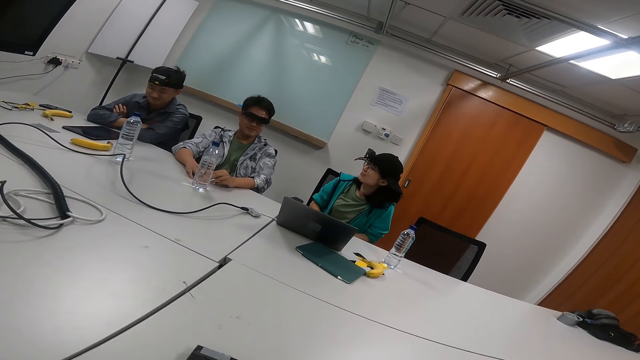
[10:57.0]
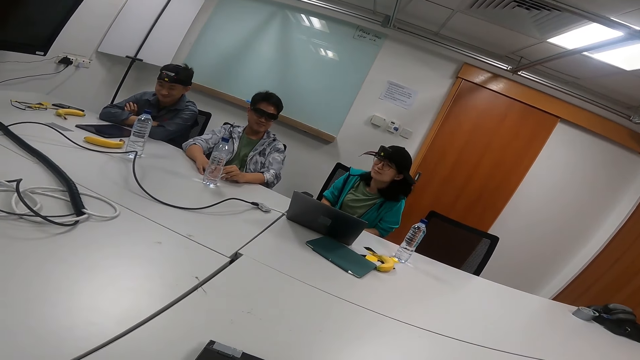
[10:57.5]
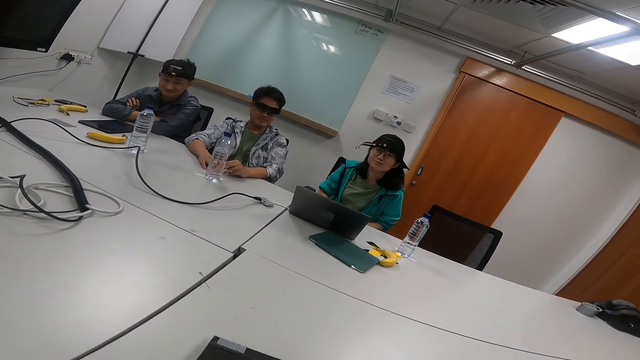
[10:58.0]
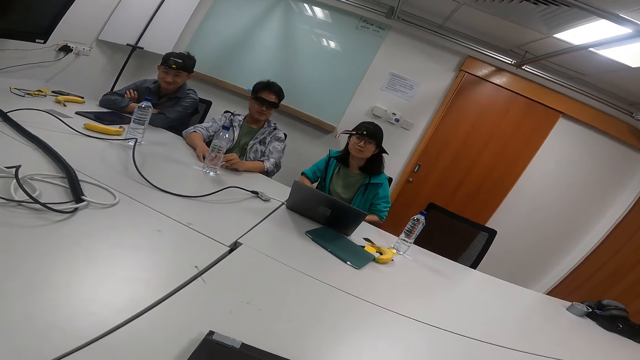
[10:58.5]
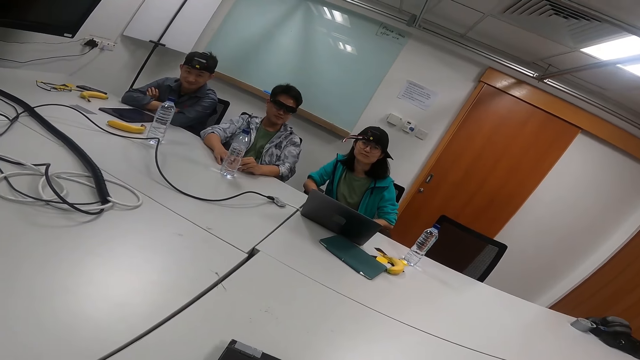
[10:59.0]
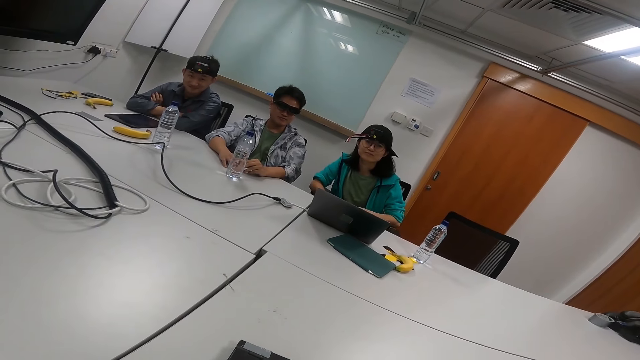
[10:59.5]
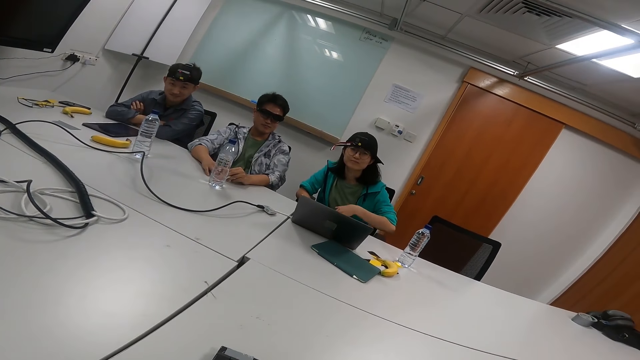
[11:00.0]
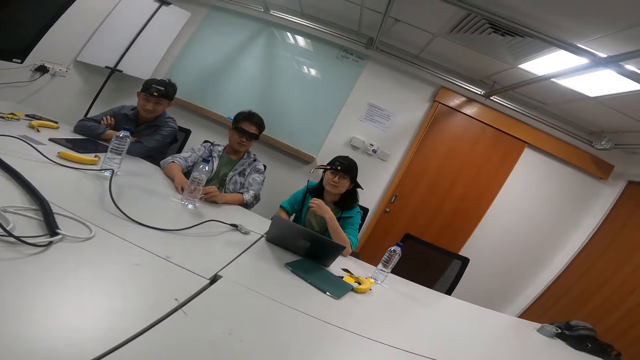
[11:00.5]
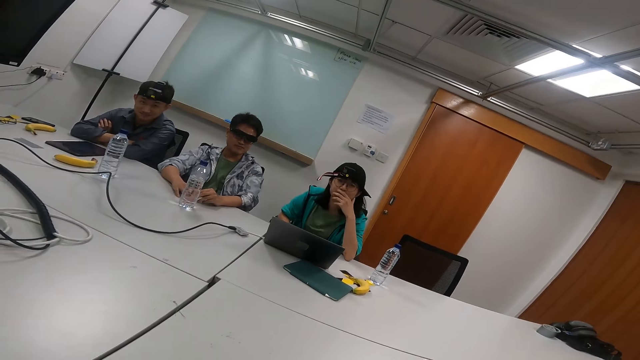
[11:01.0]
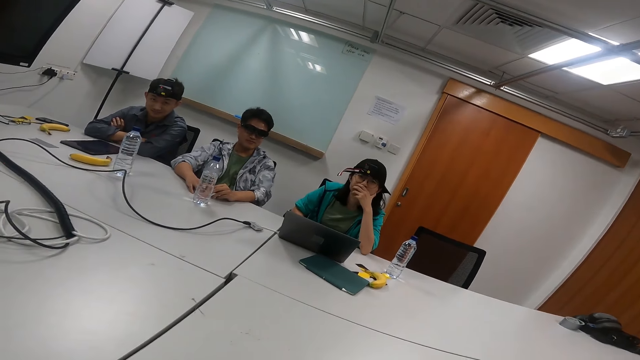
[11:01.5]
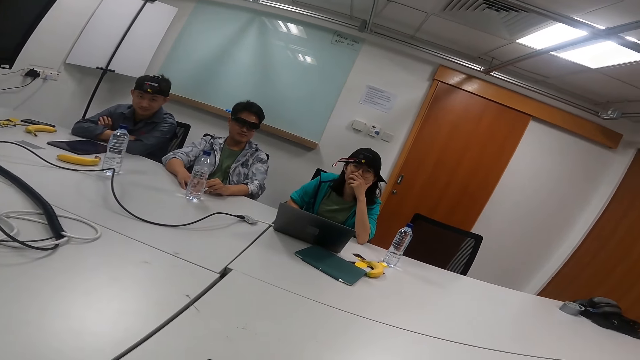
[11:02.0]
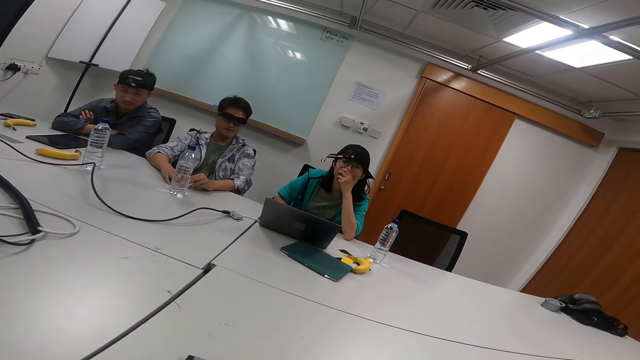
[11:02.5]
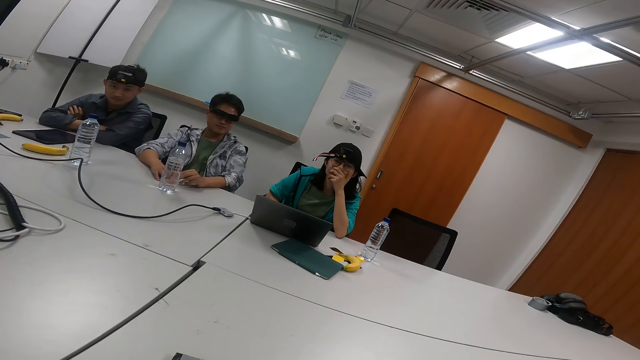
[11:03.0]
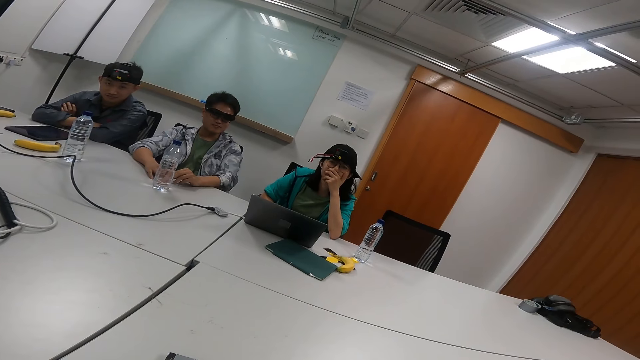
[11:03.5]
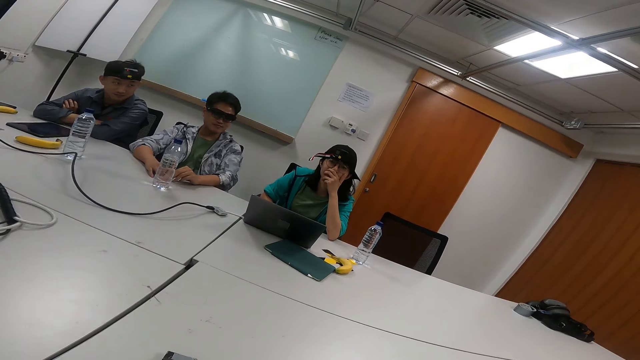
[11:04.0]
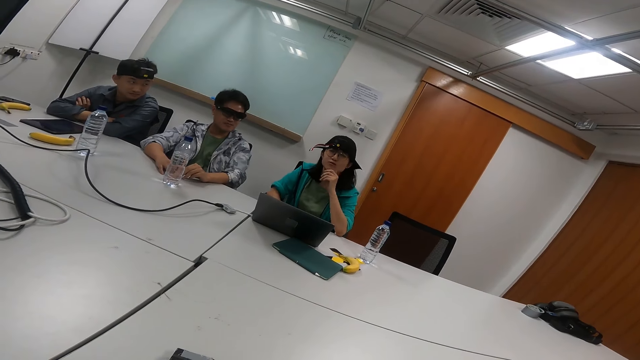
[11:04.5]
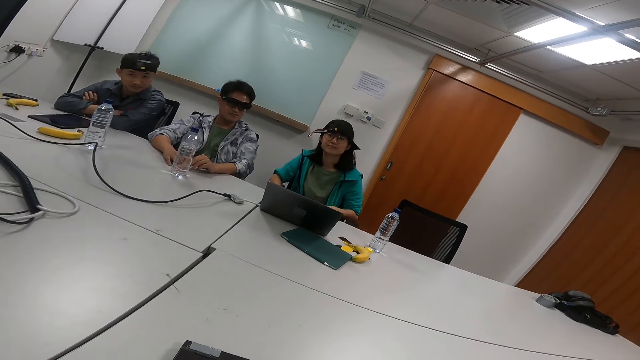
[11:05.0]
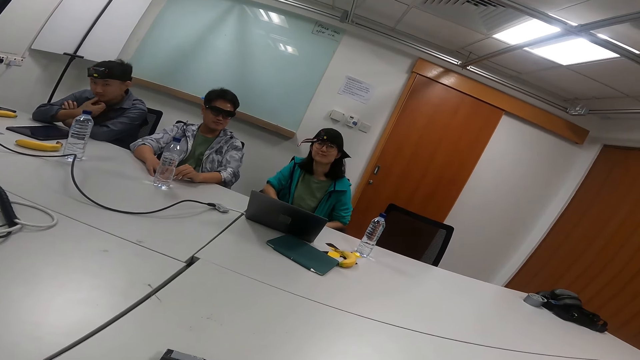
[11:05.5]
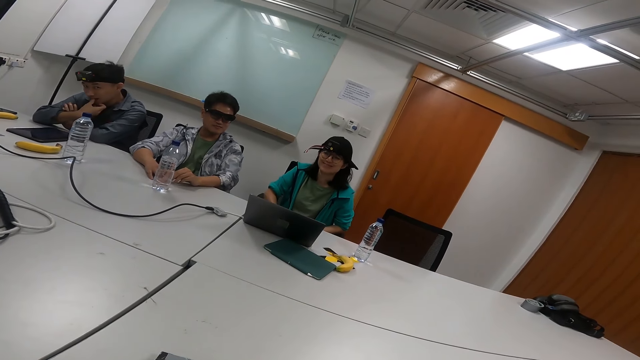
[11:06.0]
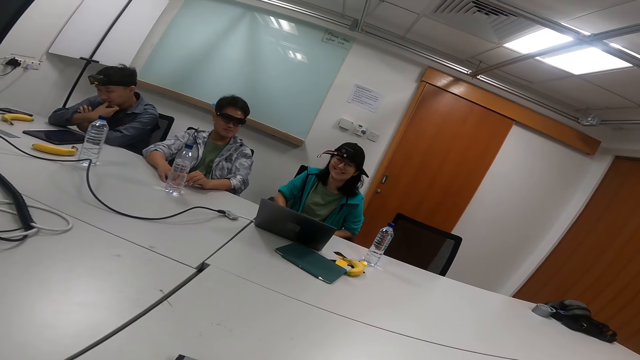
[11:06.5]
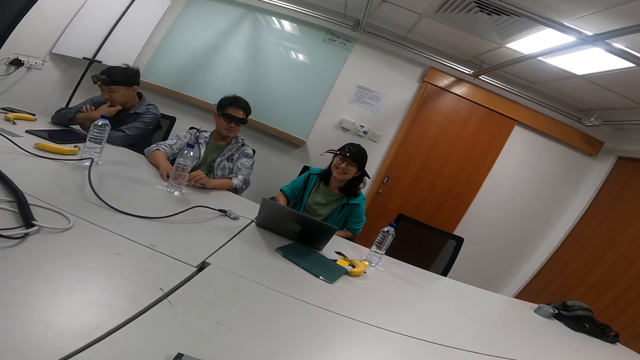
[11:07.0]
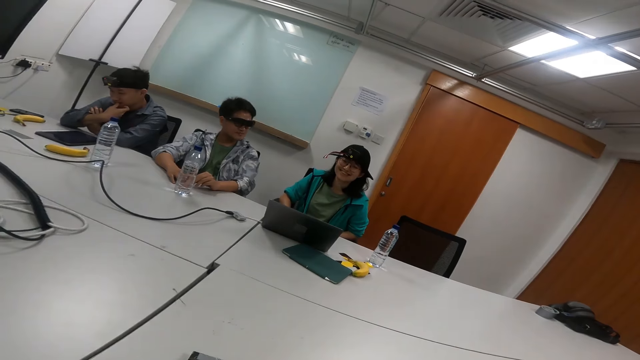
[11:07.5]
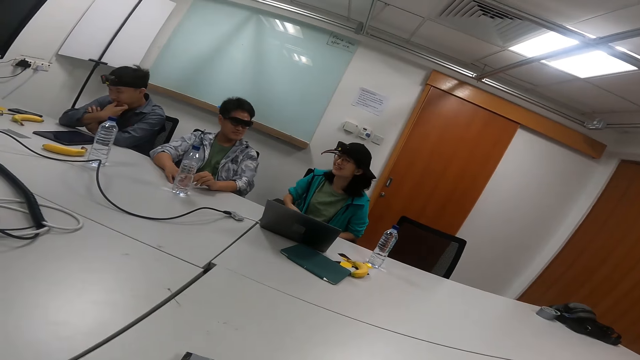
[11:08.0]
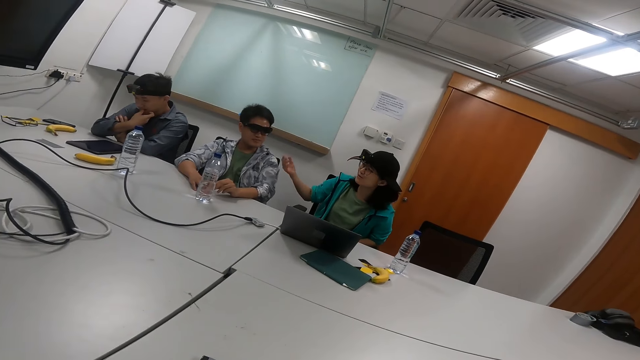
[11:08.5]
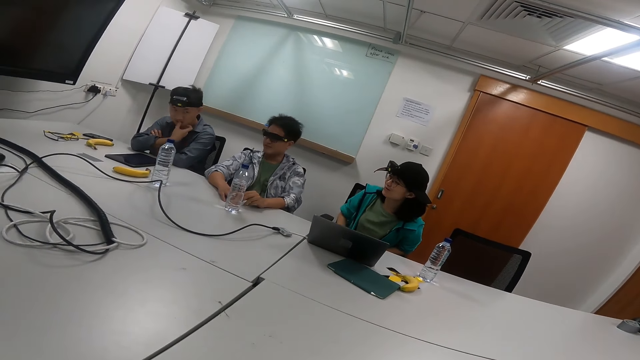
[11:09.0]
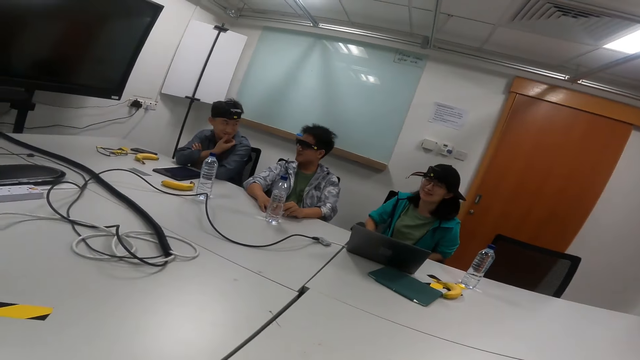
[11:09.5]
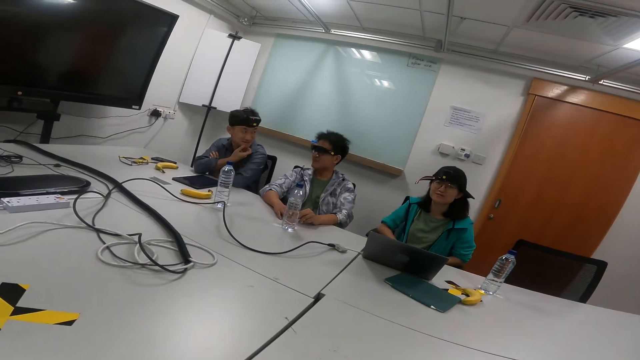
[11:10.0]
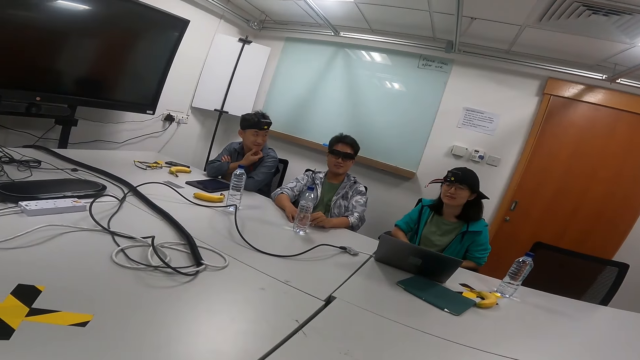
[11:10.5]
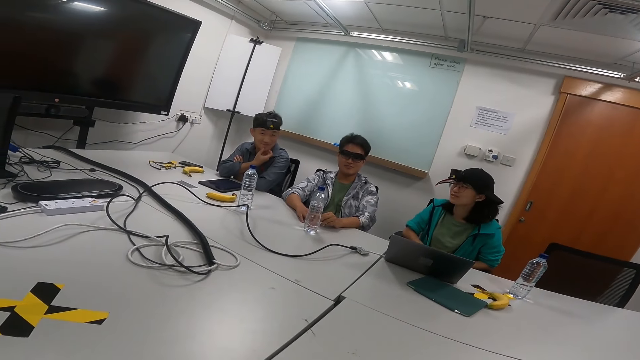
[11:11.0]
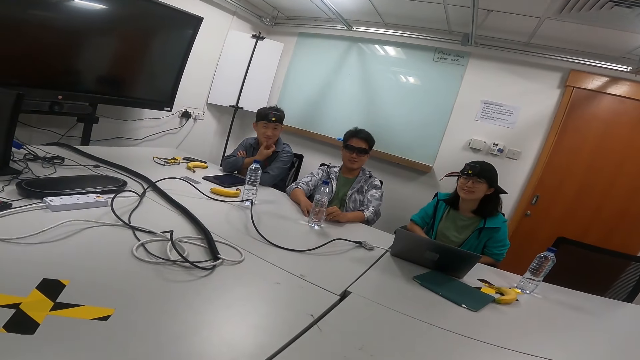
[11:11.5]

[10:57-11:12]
The person moves her hands. The camera wearer talks to the person and two other persons. The first person moves her hands again. The first person points to the other two persons. Another person bites her hands.

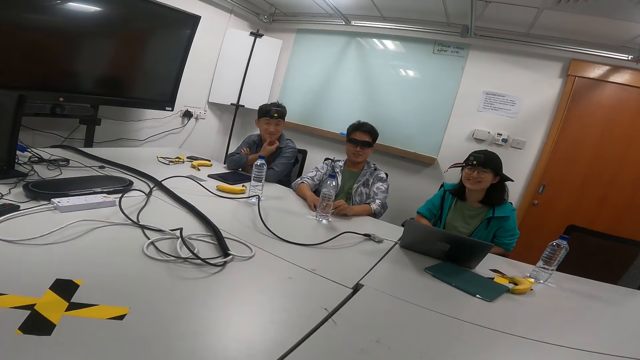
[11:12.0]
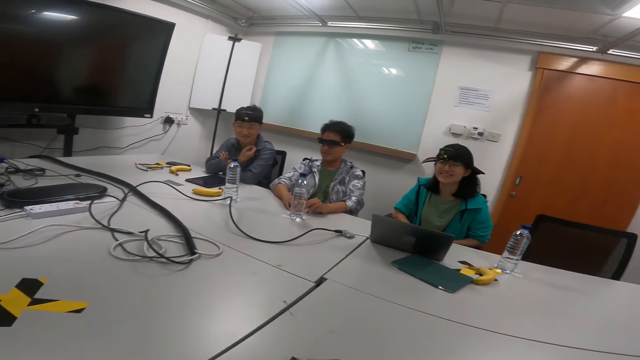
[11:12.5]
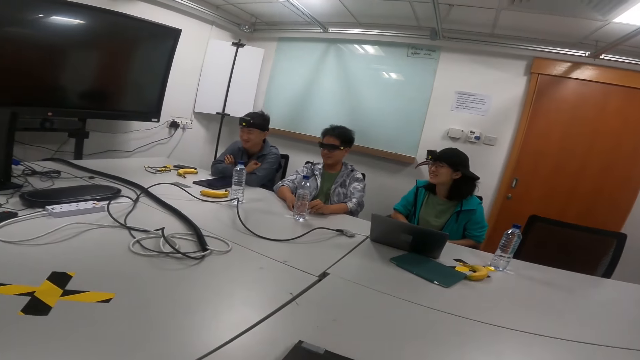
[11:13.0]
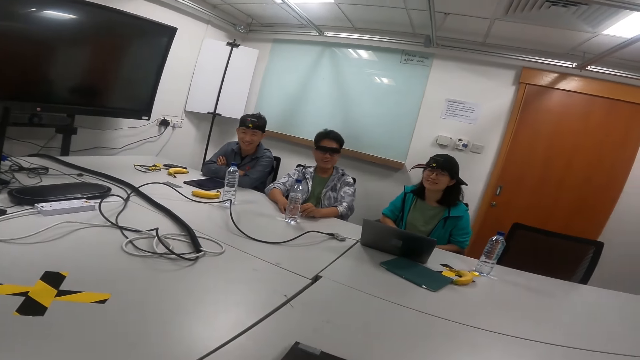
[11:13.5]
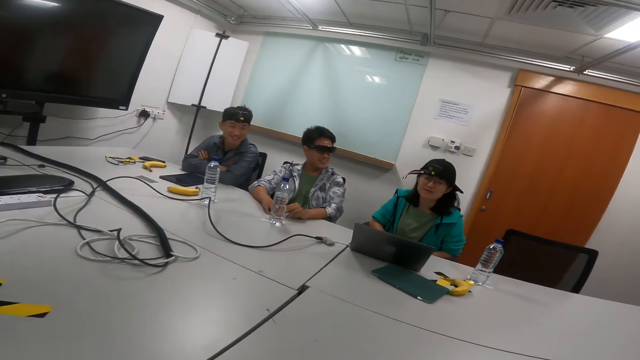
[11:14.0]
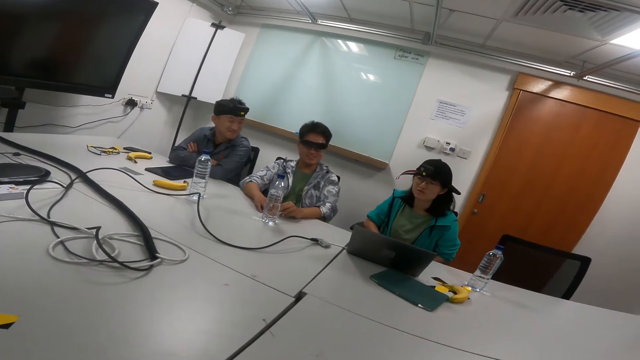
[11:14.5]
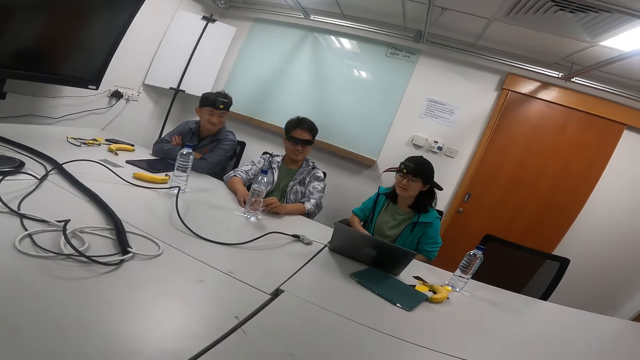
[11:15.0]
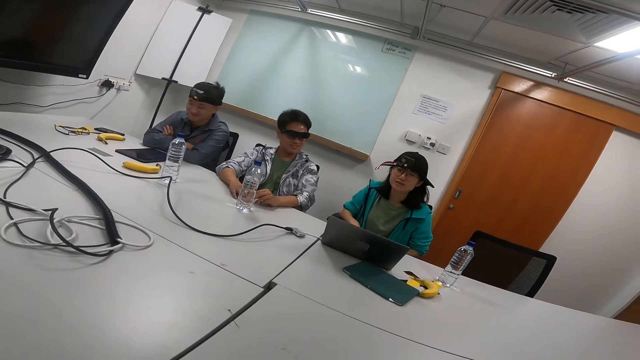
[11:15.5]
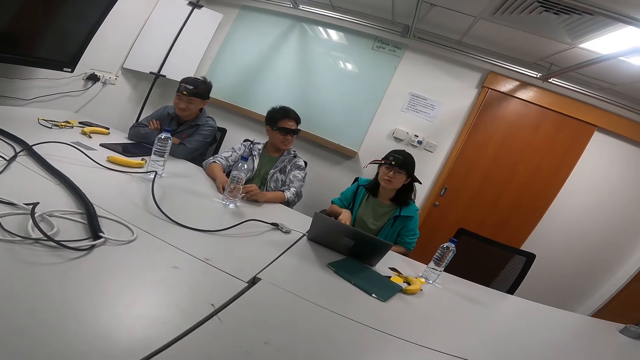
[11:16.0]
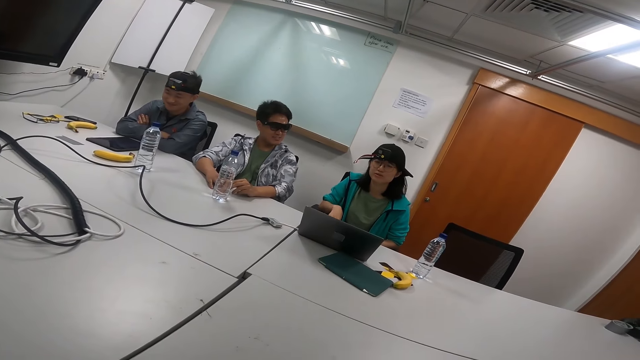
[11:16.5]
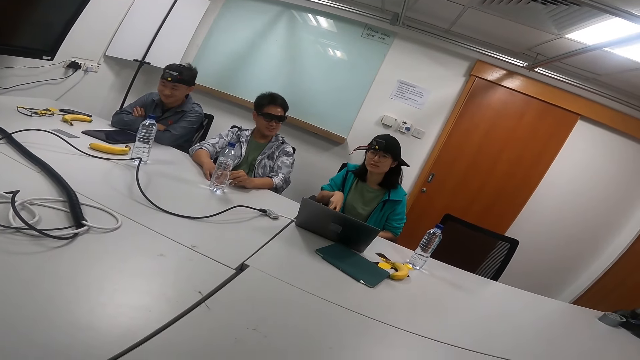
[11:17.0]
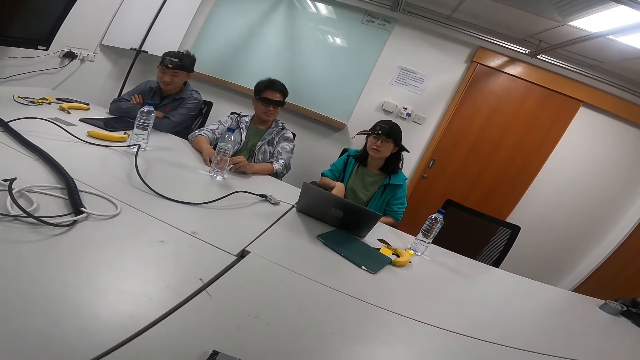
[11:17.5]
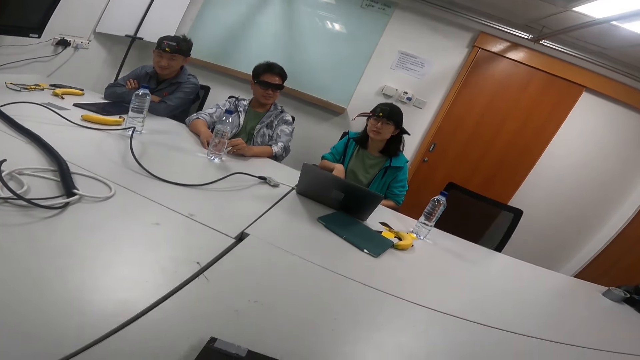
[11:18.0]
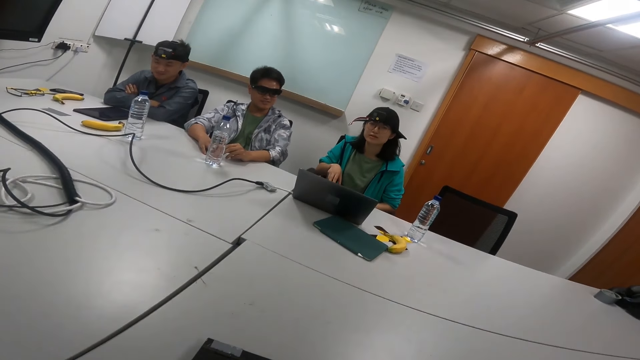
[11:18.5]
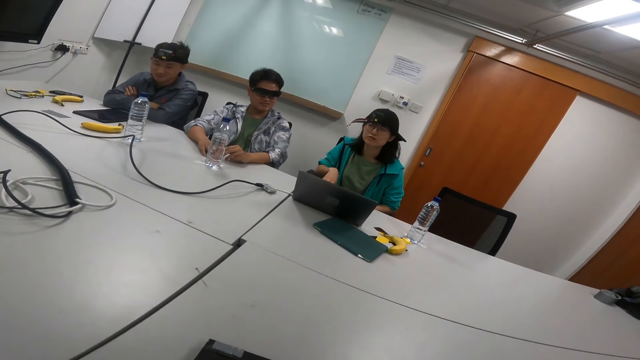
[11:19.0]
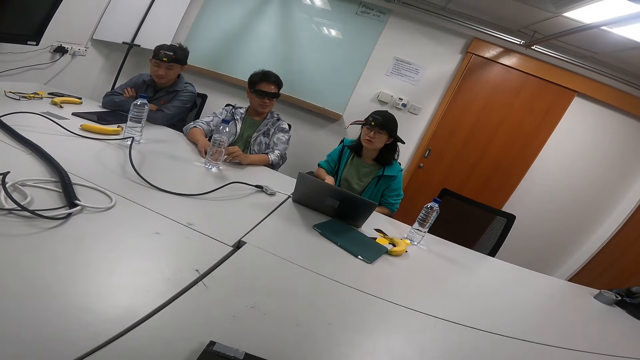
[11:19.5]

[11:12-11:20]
The person moves her hands.
